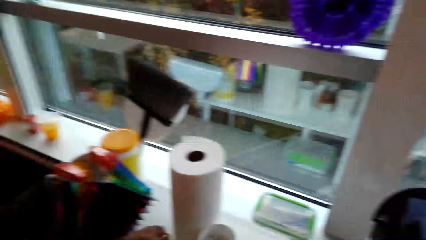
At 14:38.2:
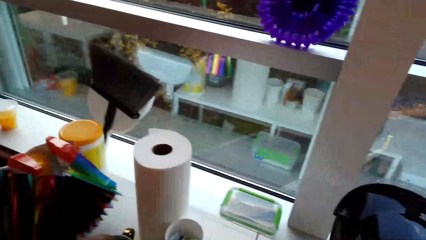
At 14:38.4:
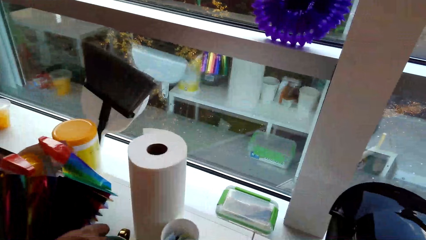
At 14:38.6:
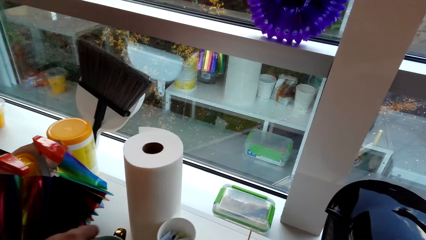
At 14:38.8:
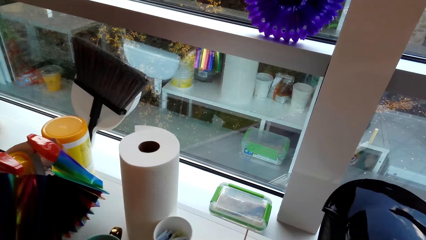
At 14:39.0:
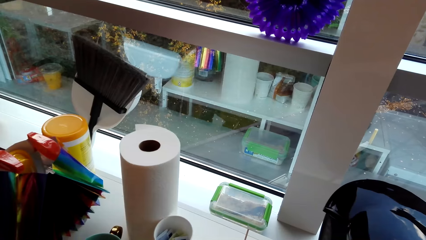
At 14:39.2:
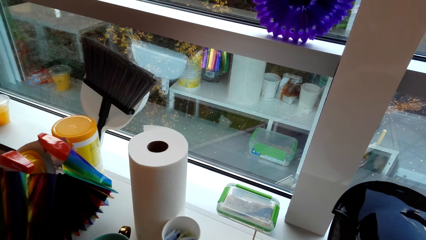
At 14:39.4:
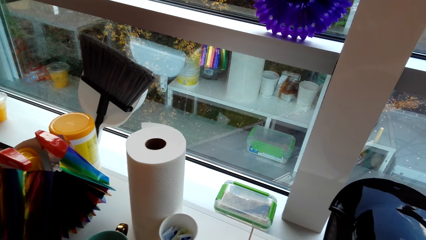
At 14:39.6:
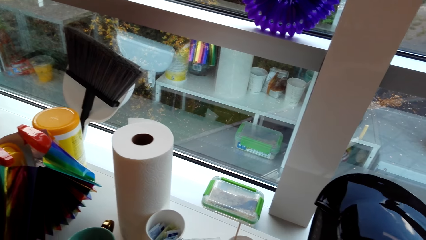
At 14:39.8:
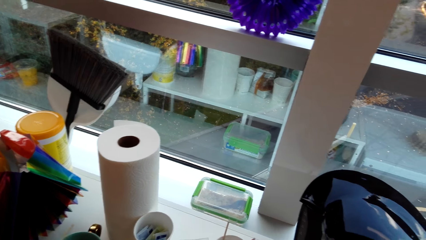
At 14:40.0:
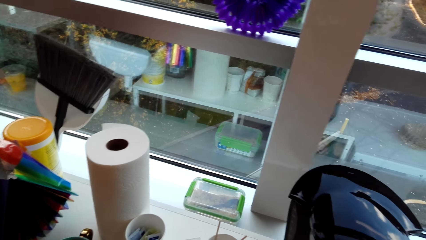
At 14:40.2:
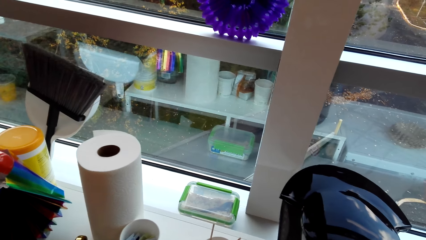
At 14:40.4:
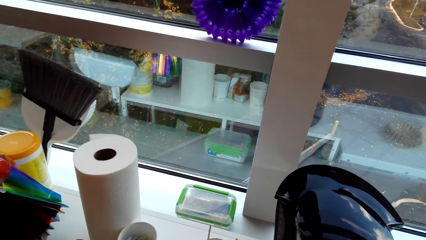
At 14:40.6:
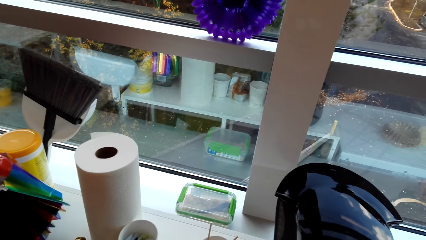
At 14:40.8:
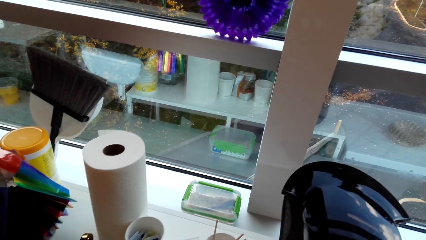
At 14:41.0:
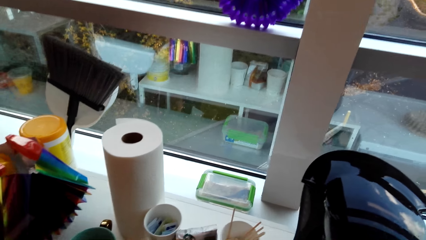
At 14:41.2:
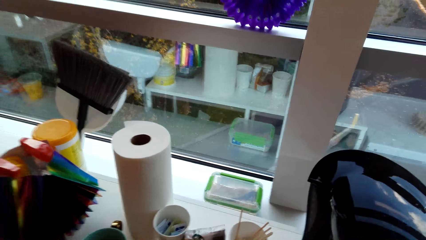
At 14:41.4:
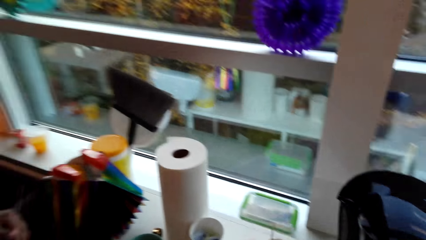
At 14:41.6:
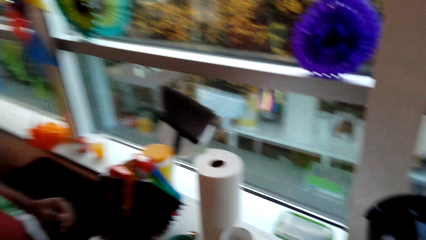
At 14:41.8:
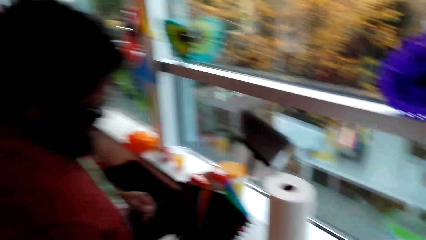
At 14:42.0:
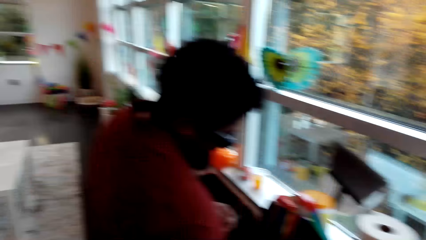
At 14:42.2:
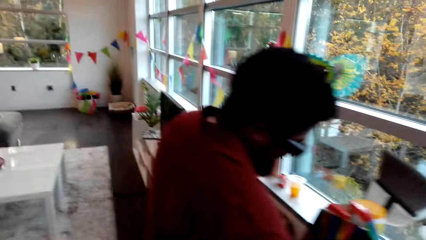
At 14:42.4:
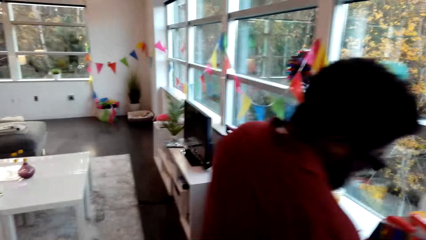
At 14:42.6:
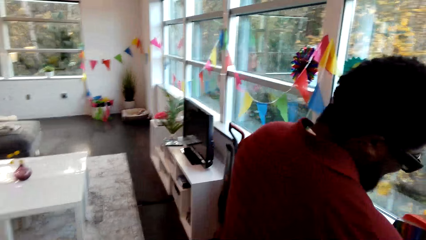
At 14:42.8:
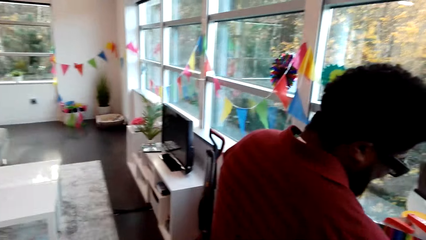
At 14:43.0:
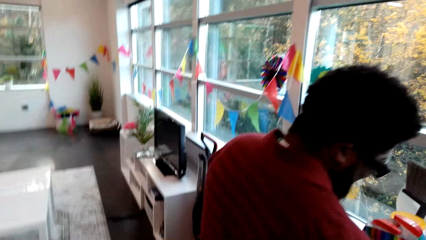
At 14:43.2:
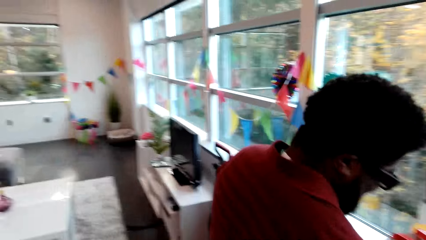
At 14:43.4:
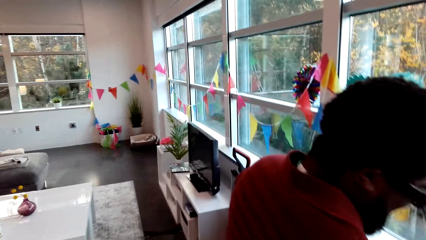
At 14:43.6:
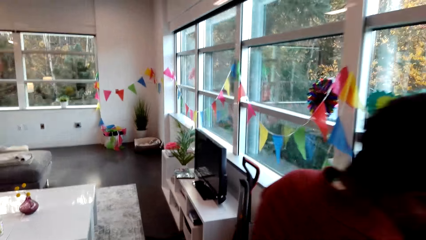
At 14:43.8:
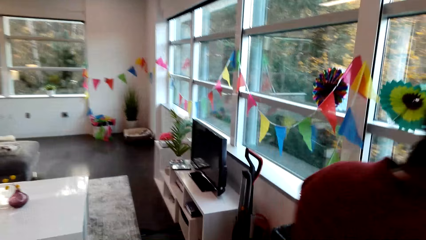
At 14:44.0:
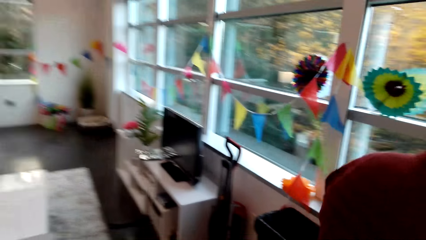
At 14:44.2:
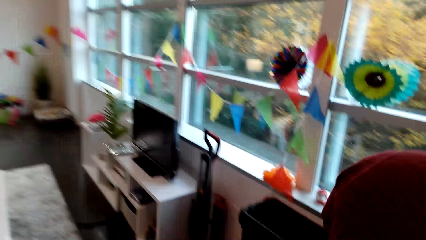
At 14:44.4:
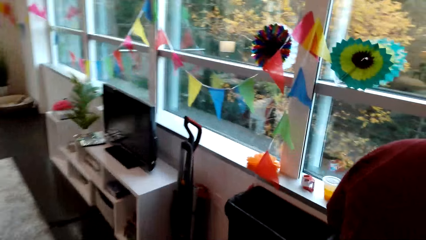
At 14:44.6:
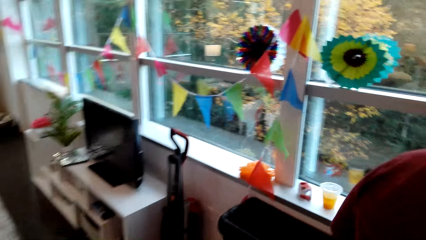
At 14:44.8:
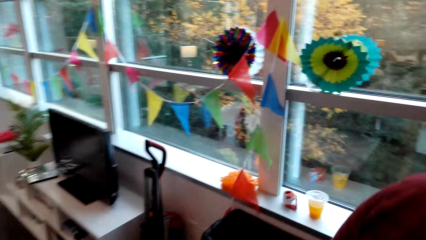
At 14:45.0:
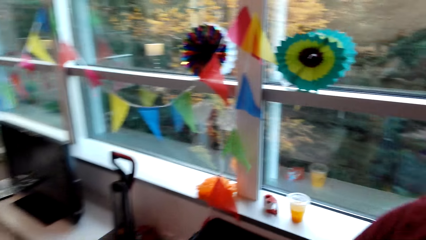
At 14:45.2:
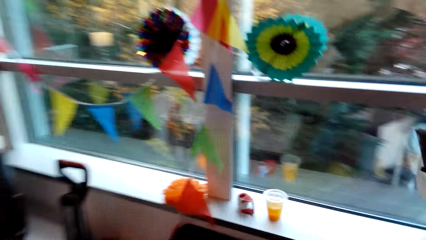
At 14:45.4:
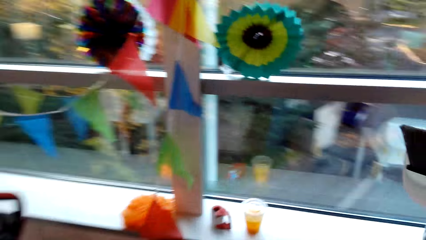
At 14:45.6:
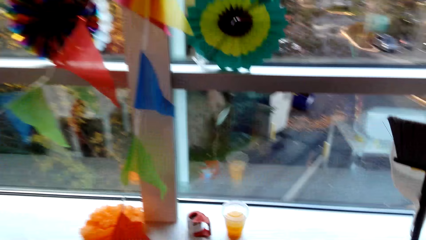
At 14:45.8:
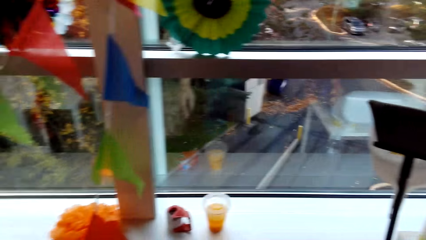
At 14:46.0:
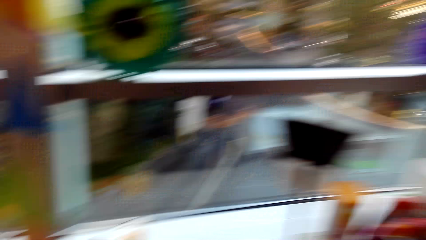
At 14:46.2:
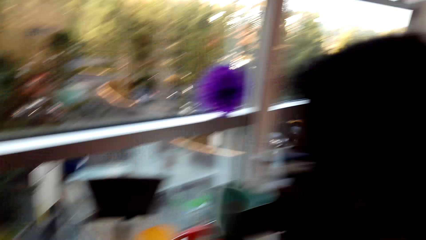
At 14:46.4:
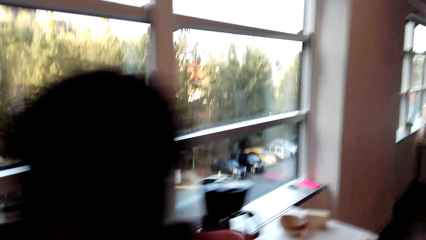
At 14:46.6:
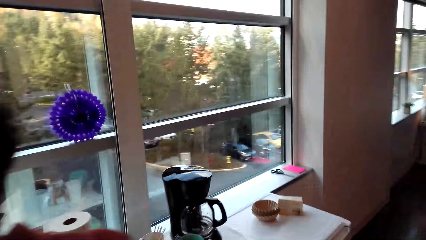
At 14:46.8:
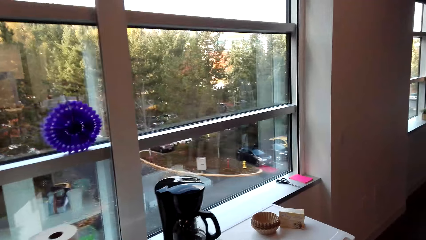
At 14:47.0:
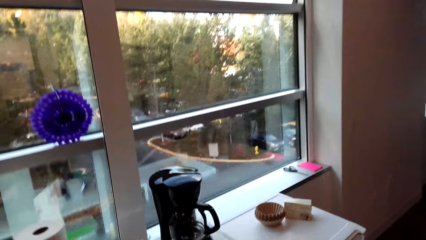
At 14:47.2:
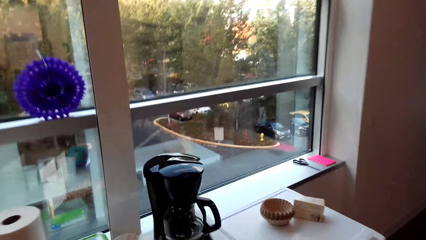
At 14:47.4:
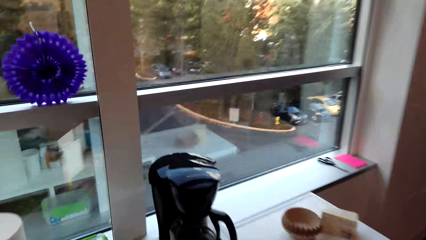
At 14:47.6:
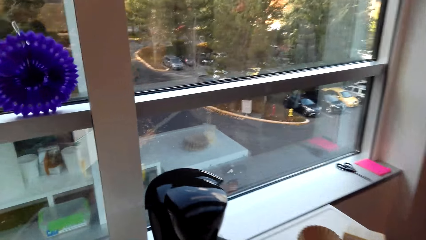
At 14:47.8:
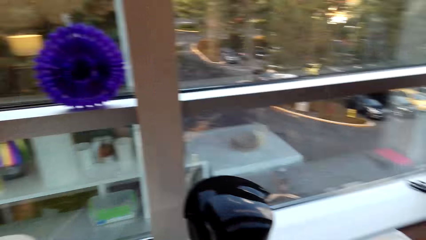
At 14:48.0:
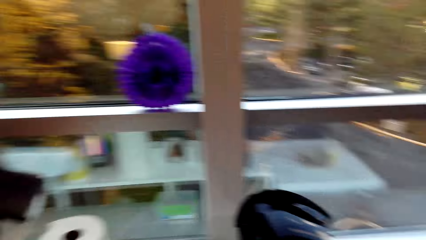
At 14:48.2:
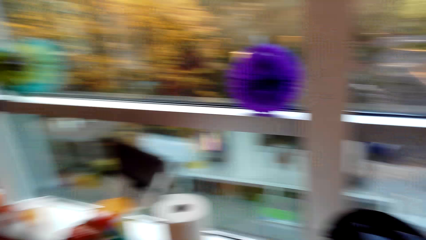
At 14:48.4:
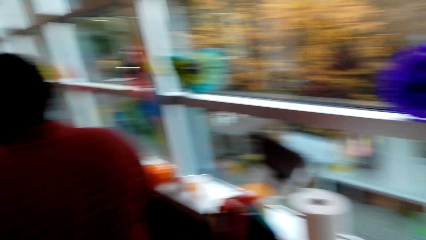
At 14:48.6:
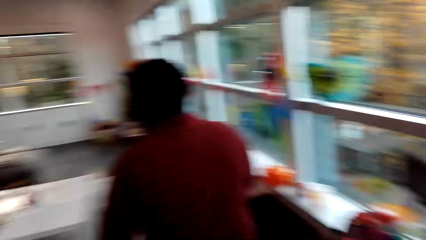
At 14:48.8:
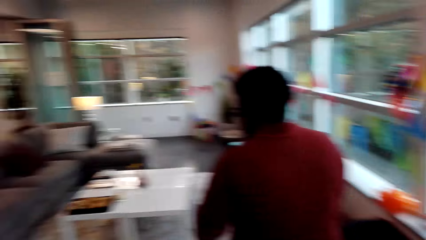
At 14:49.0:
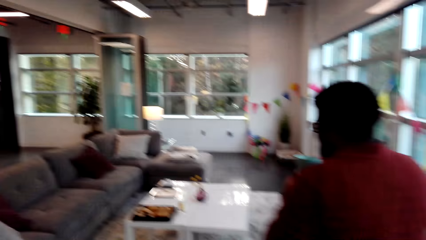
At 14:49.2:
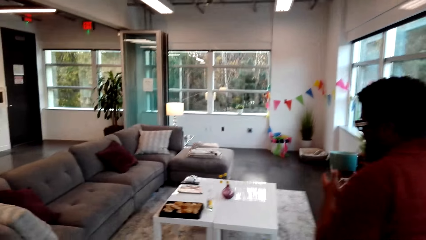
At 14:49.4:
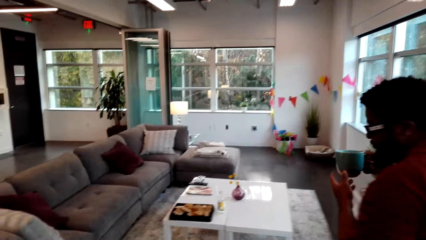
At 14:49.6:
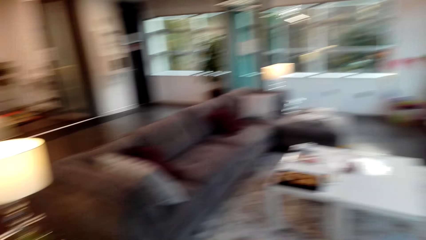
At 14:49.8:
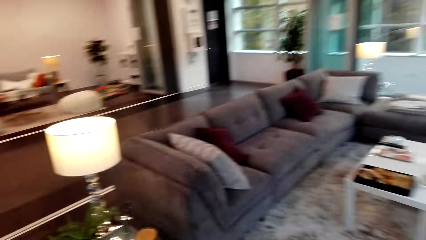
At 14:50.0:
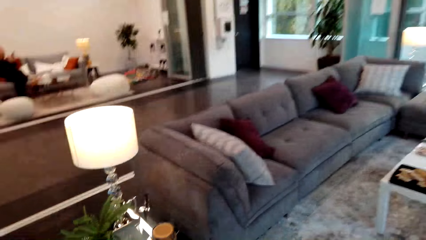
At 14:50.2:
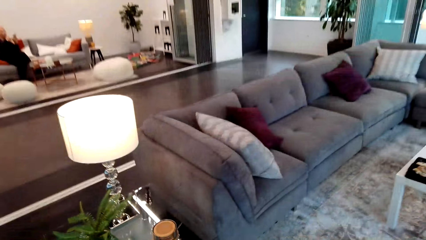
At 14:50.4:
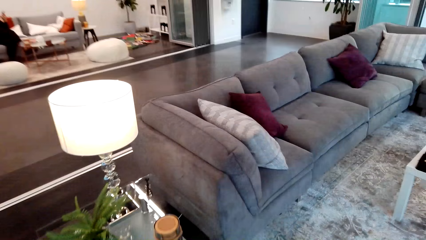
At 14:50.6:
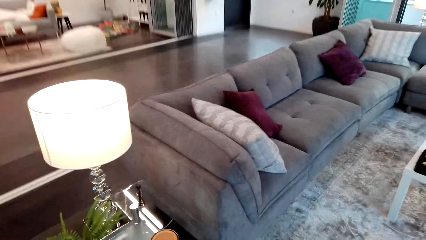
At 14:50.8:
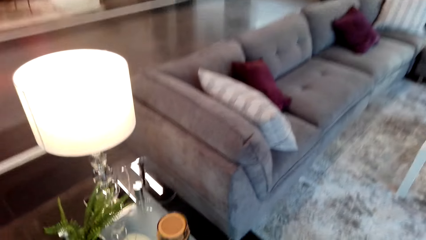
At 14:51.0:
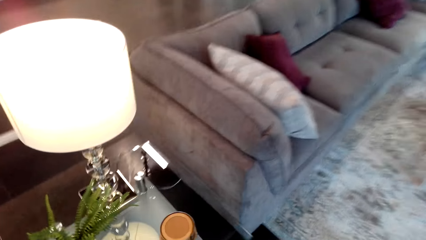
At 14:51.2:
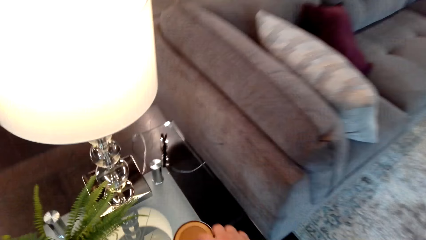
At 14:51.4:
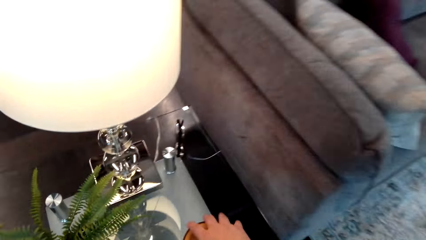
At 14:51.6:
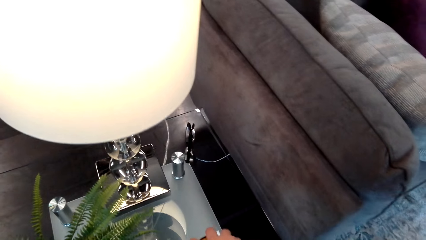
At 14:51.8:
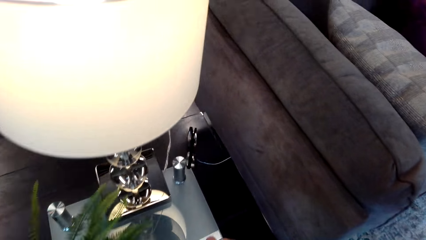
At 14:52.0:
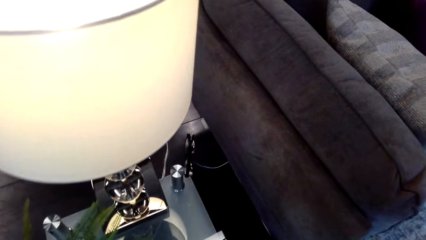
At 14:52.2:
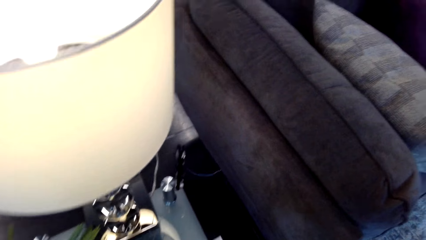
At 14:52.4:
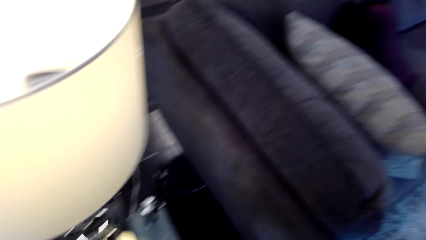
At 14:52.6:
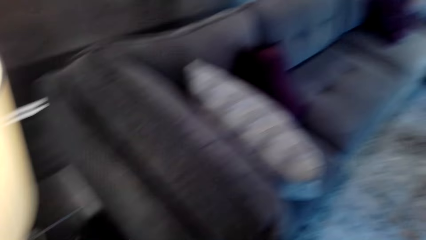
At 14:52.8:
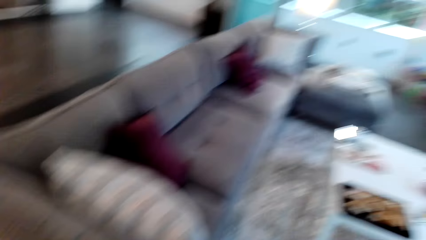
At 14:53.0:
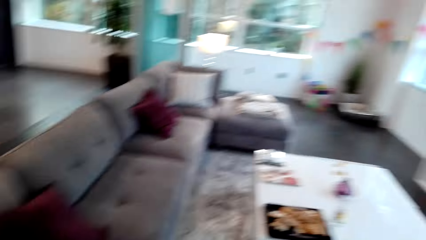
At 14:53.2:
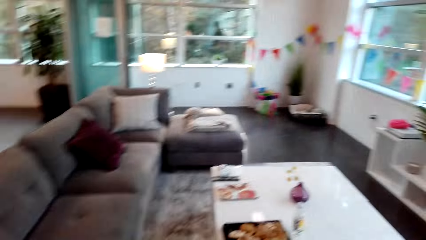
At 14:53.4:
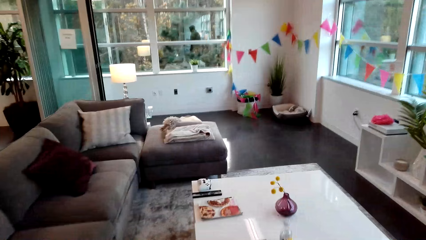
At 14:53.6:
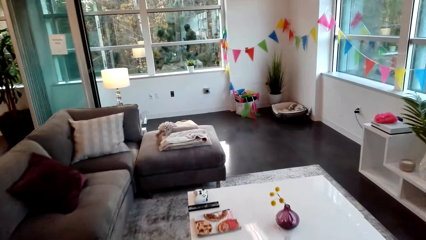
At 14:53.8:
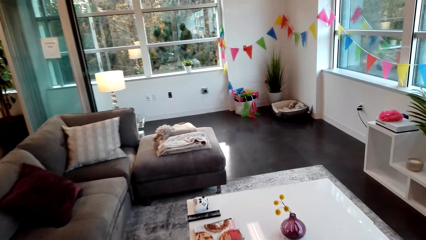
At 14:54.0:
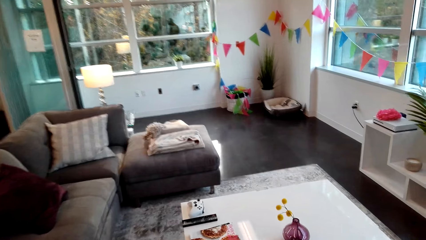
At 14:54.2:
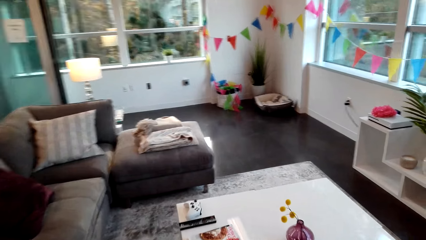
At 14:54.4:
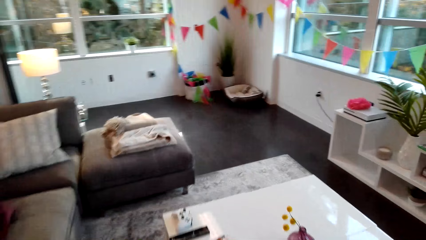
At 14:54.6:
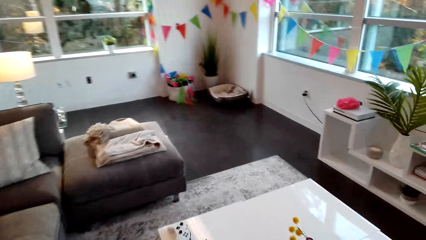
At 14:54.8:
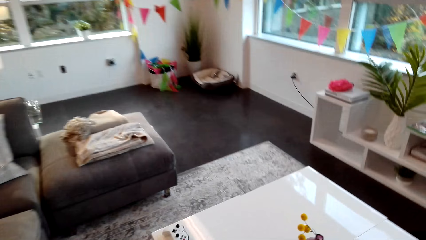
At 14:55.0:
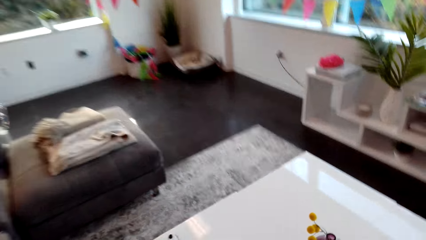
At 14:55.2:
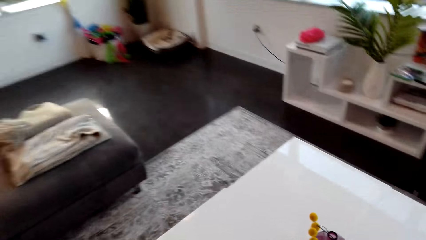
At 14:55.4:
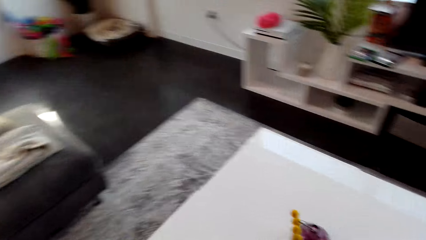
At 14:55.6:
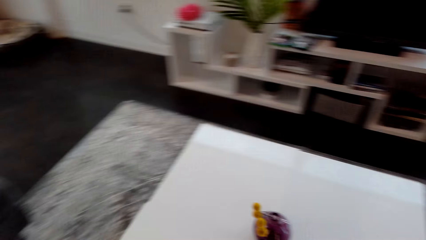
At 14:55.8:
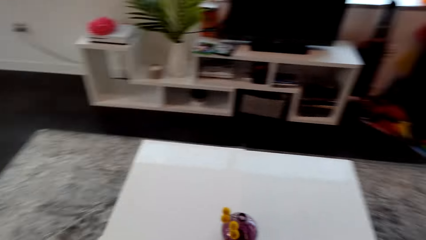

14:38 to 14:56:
The camera wearer interacts with a man. The camera wearer walks towards the couch, puts something on the table and picks something from the stool.
